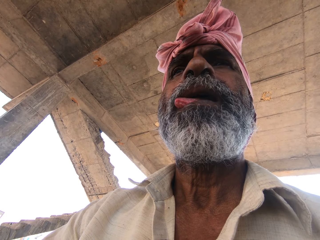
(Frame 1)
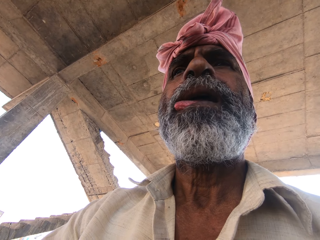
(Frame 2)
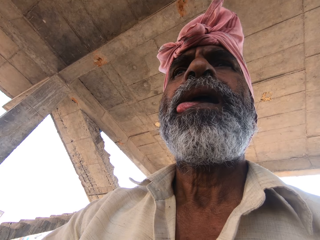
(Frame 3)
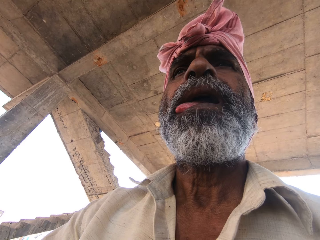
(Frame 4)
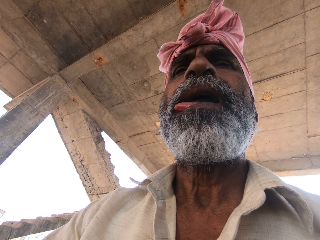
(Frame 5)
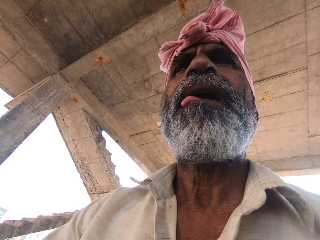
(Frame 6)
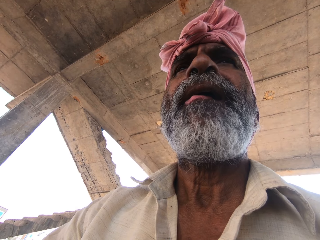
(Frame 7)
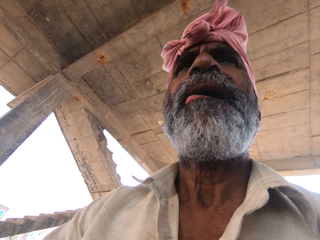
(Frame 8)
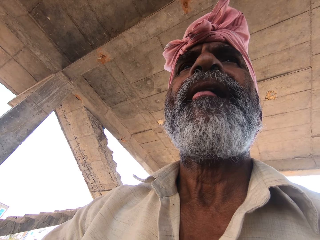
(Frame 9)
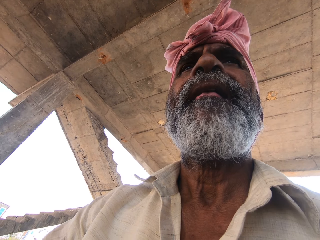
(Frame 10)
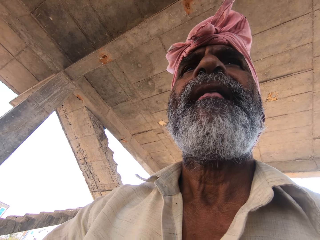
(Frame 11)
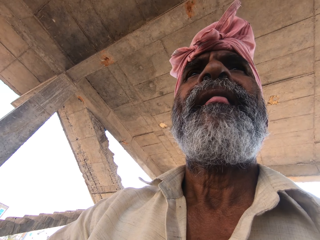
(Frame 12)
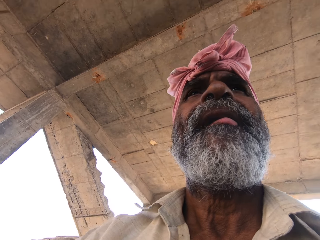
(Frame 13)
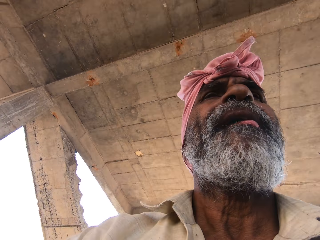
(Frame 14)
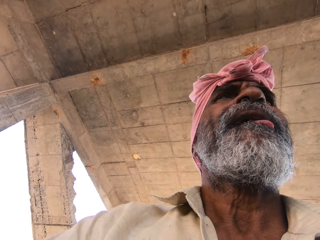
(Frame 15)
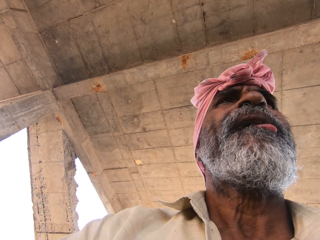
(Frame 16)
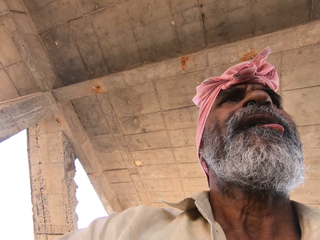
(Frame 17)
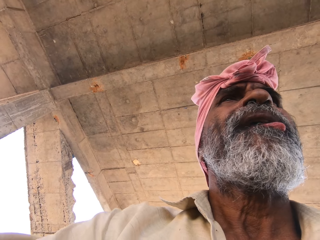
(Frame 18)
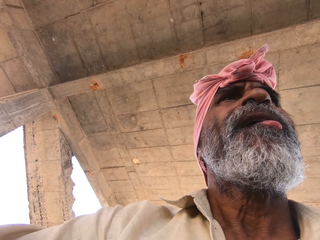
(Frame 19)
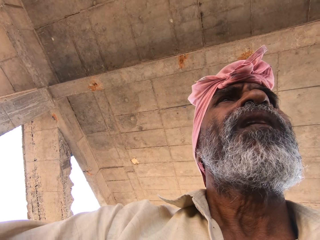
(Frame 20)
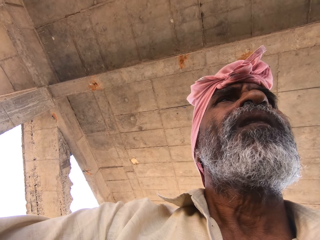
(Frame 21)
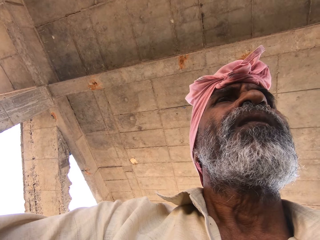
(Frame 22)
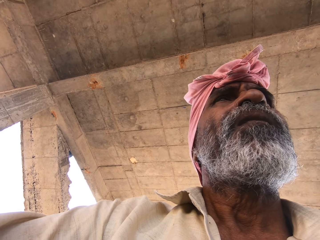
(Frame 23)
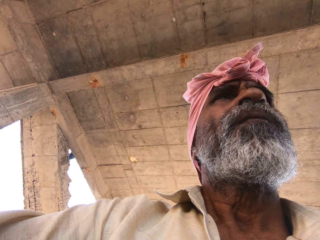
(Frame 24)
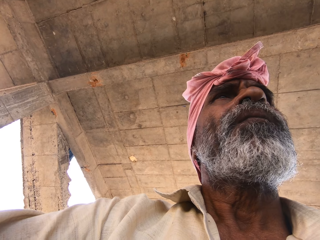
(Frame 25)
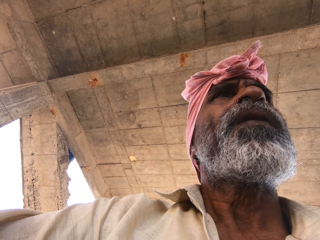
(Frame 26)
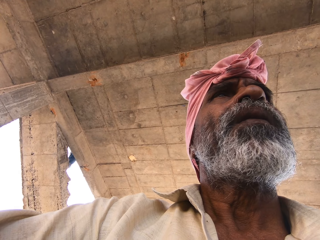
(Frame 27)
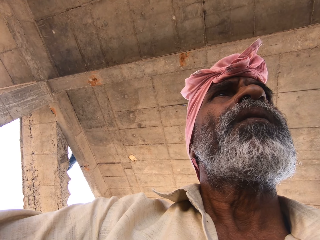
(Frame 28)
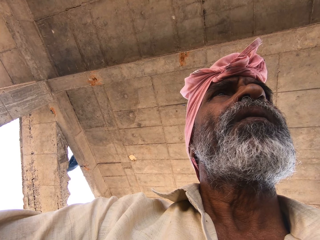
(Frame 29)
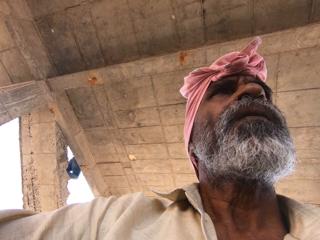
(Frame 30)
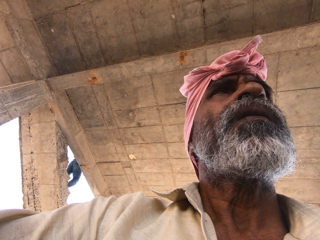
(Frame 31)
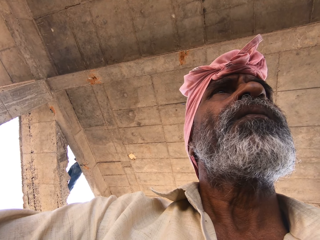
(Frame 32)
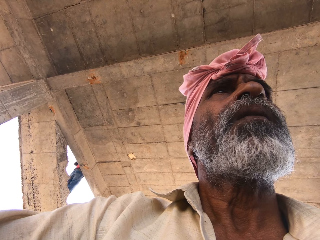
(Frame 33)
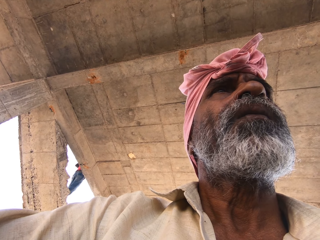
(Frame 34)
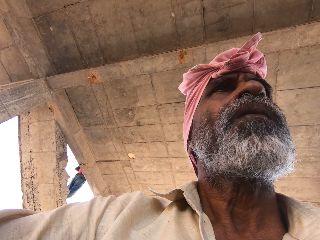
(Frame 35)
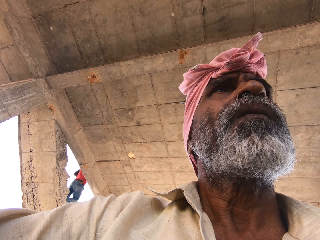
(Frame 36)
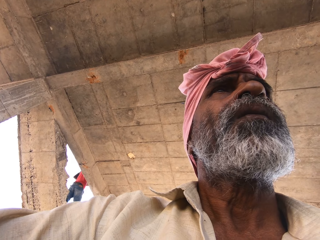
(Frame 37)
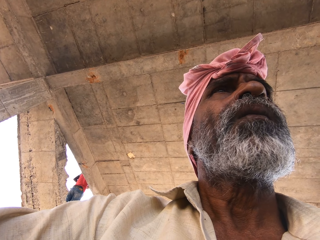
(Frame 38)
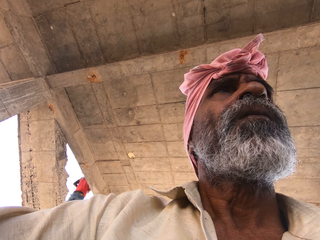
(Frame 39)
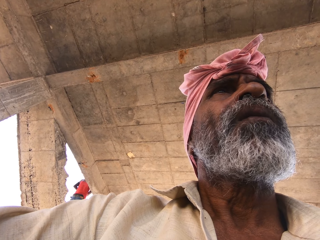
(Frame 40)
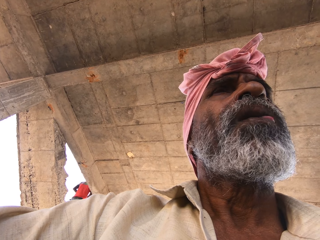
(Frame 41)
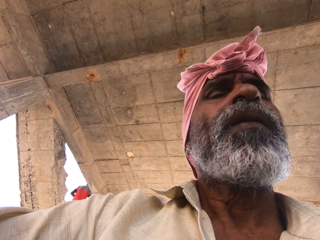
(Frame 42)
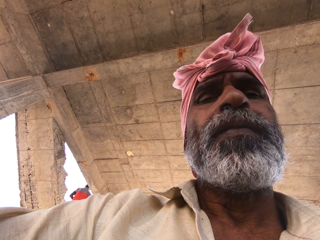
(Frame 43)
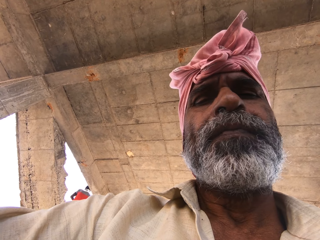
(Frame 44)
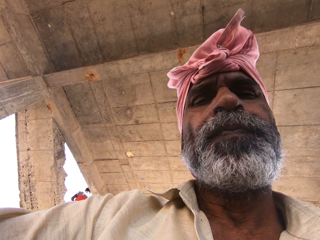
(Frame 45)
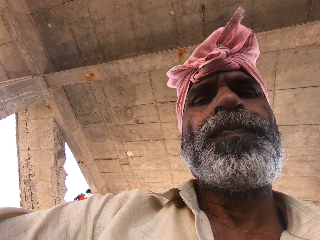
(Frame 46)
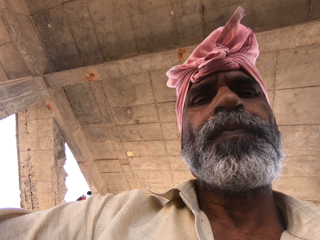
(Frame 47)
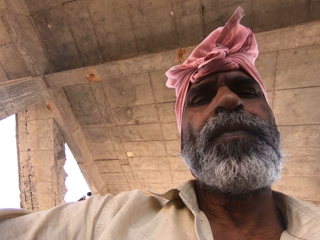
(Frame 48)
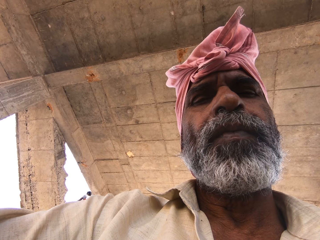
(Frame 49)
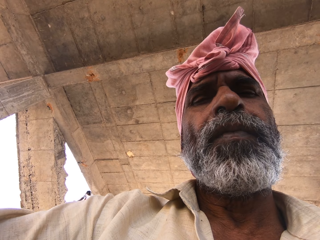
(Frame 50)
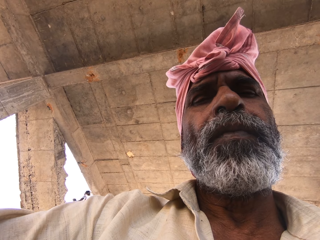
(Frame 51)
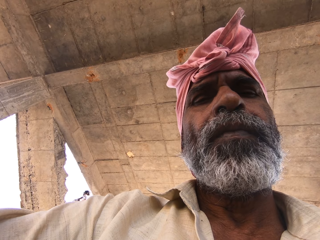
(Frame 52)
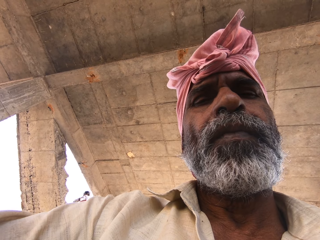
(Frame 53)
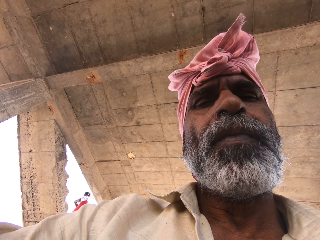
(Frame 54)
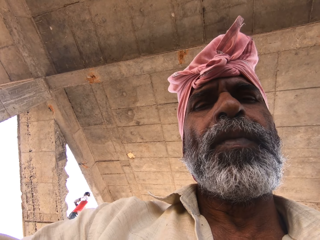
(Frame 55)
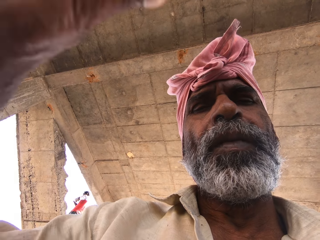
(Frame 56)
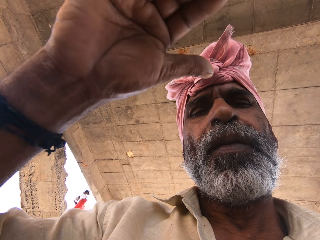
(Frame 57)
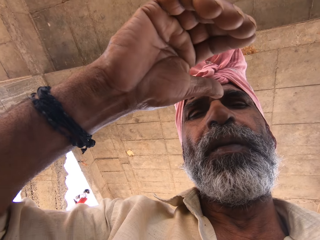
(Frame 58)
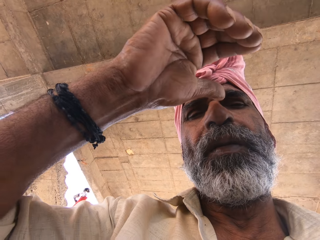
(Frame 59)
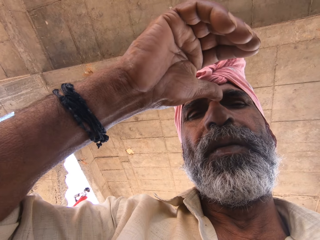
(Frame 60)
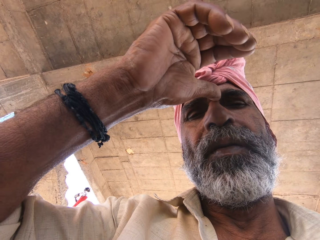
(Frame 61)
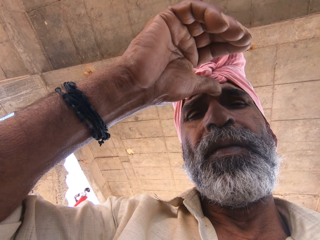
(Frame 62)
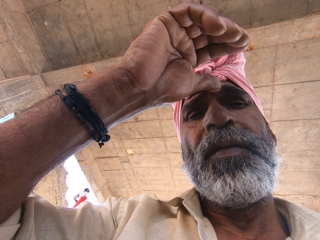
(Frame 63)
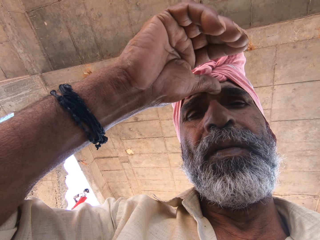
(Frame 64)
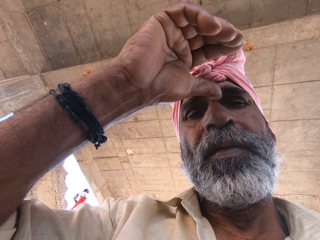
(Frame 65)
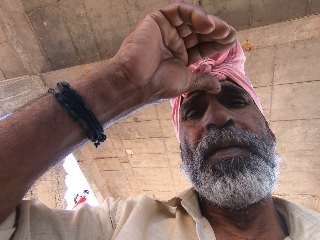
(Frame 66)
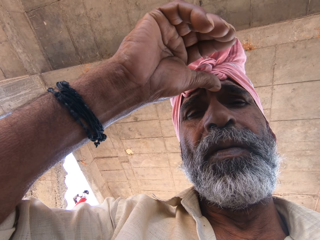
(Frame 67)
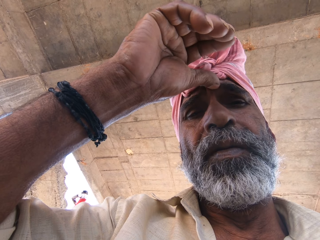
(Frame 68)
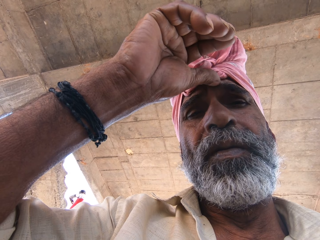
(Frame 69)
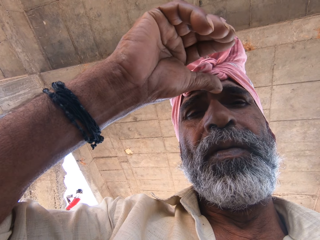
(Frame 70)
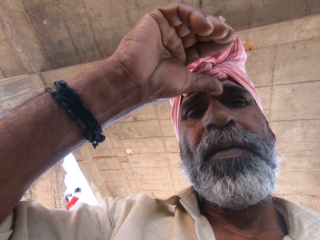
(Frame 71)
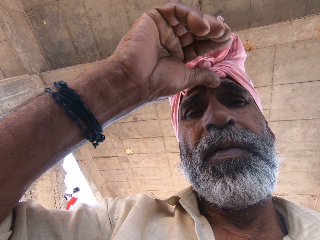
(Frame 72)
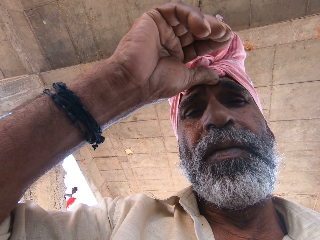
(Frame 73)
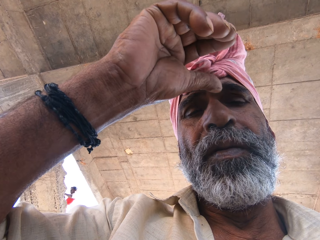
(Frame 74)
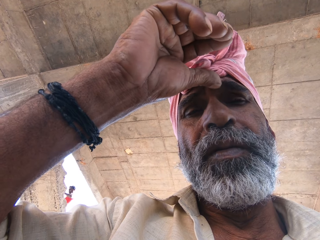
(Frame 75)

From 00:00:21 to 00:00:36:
A man licks his lips with a tongue. The camera wearer looks at the man. The man speaks in whispers. The camera wearer looks at the man. The man moves a hand. The camera wearer scratches the face. The man touches his face with a thumb.

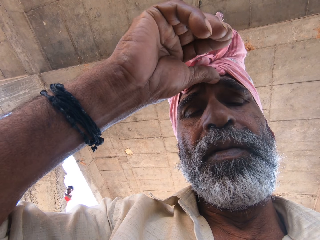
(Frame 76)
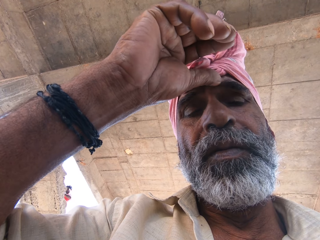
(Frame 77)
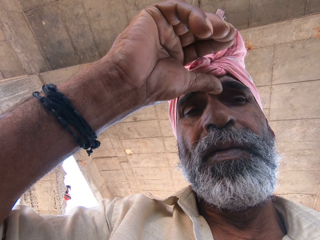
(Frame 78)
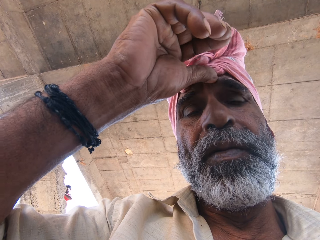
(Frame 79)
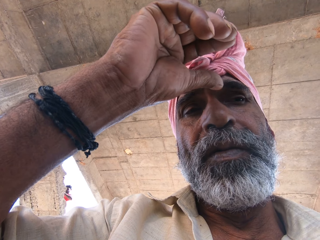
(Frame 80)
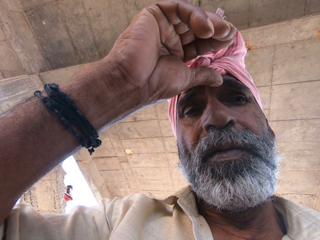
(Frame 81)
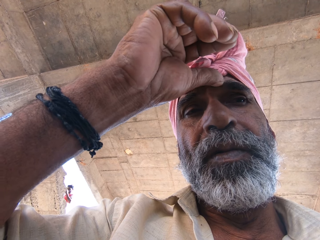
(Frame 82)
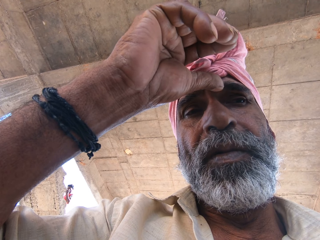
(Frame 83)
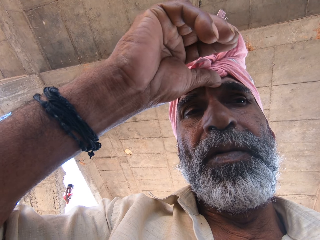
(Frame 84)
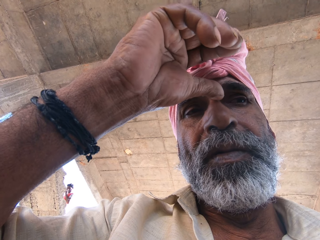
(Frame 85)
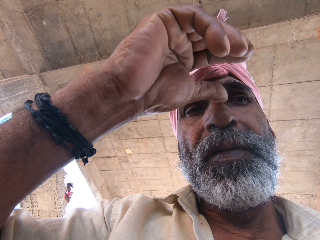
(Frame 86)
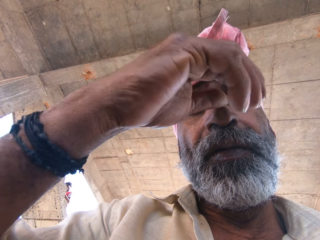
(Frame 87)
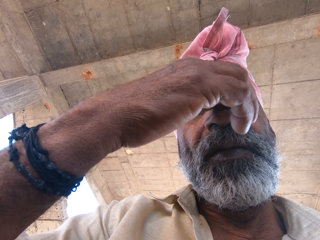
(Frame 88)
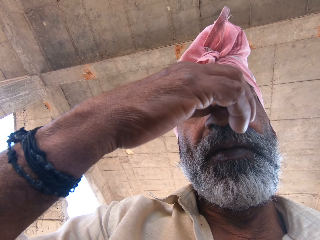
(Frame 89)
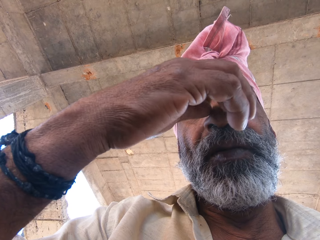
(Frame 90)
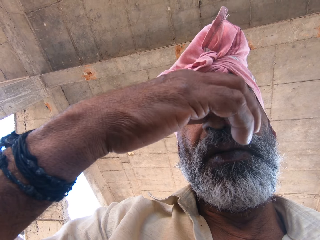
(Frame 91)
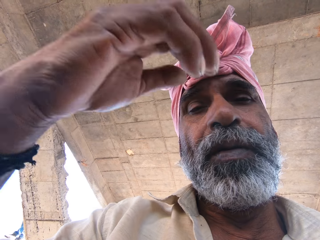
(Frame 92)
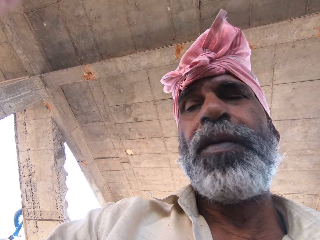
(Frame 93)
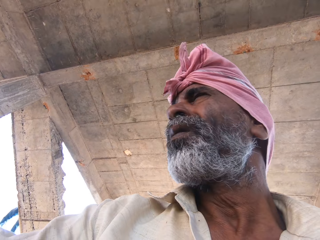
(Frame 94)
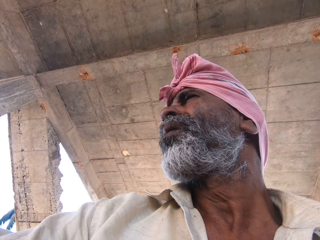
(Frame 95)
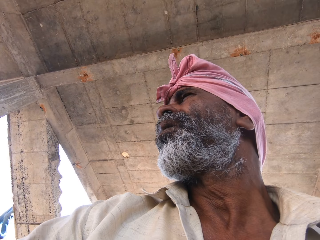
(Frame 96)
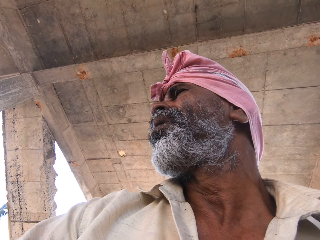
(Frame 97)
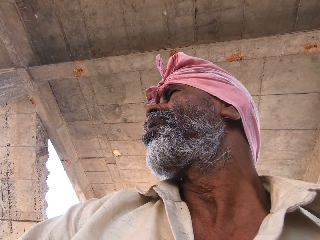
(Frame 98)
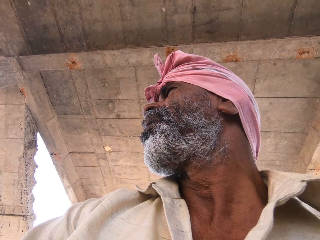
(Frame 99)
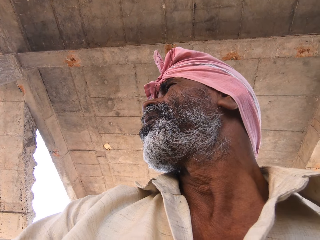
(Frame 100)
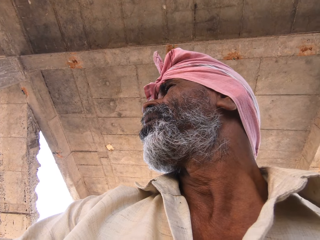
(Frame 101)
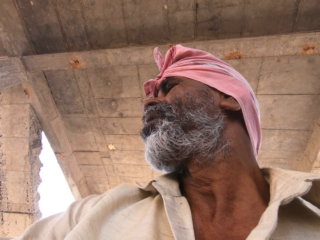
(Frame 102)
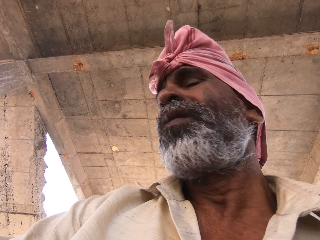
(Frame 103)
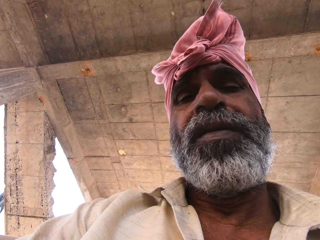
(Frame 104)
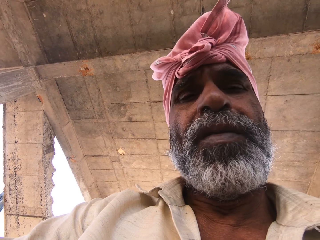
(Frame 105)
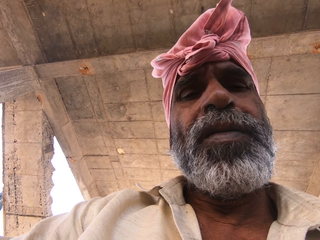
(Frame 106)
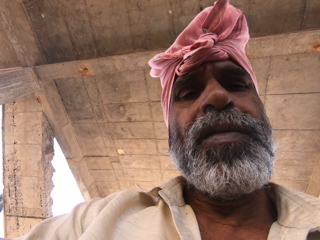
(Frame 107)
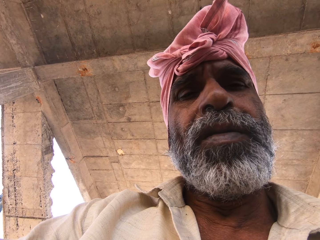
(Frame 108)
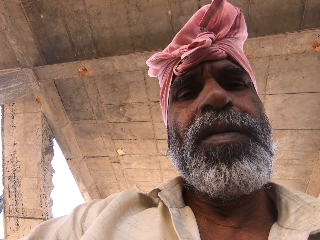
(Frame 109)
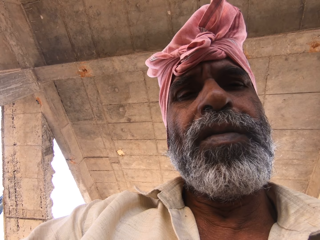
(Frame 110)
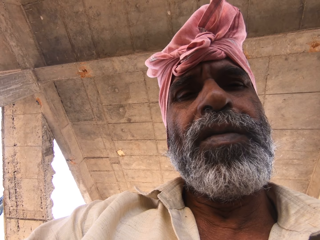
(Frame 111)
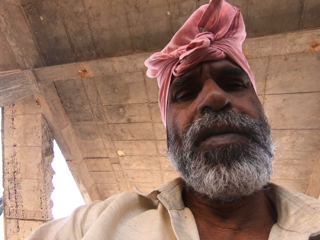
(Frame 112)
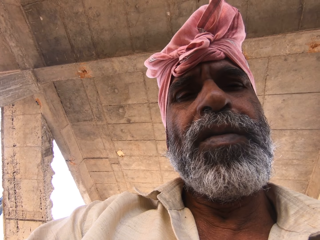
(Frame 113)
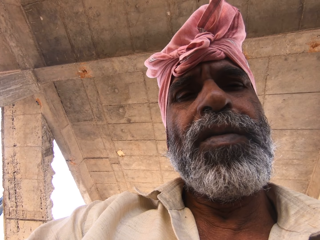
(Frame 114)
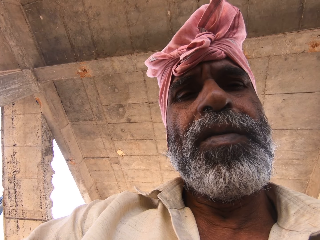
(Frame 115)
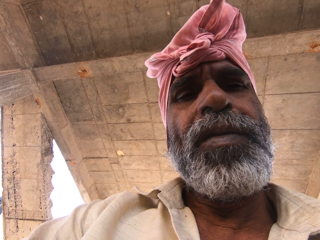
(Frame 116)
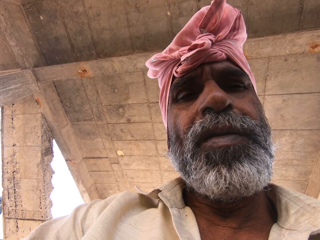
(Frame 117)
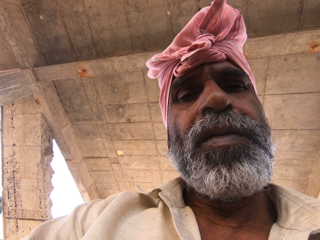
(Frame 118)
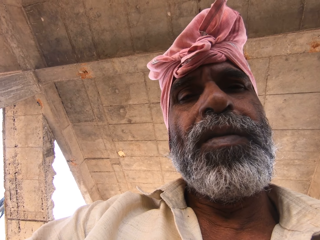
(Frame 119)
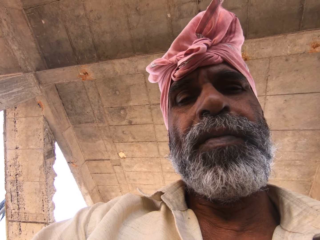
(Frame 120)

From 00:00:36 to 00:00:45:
A man touches his nose. The camera wearer looks at the man. The man speaks to a person. The camera wearer looks at the man.
